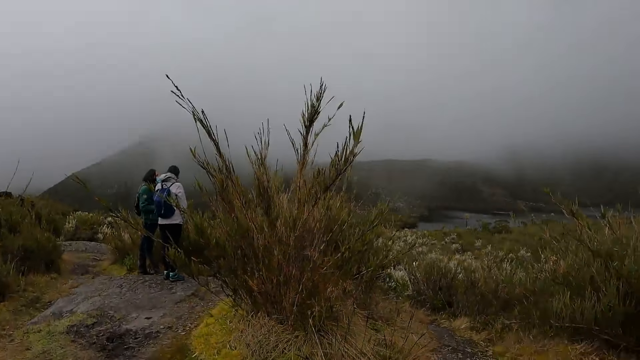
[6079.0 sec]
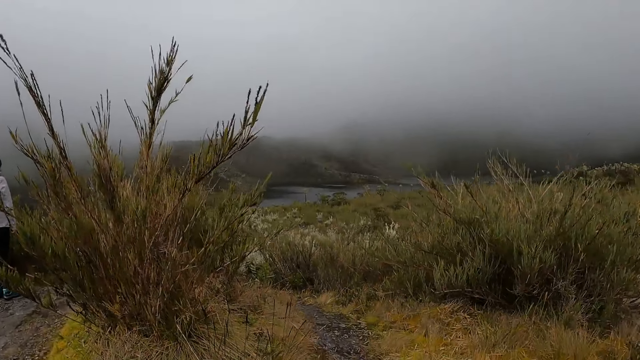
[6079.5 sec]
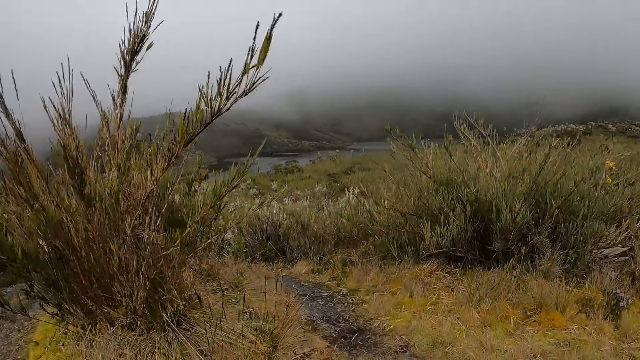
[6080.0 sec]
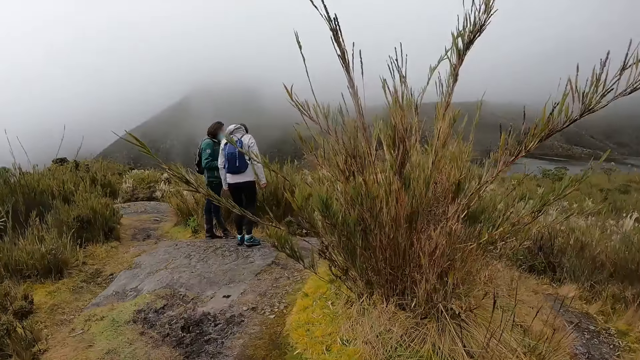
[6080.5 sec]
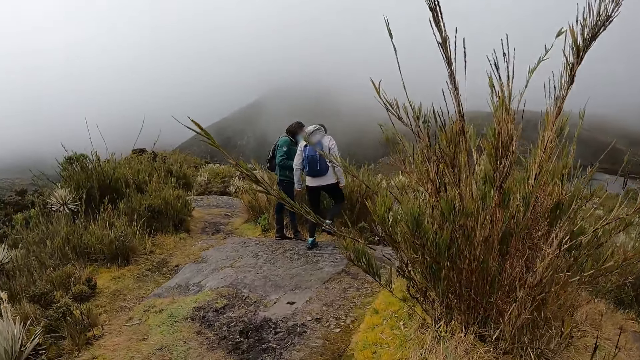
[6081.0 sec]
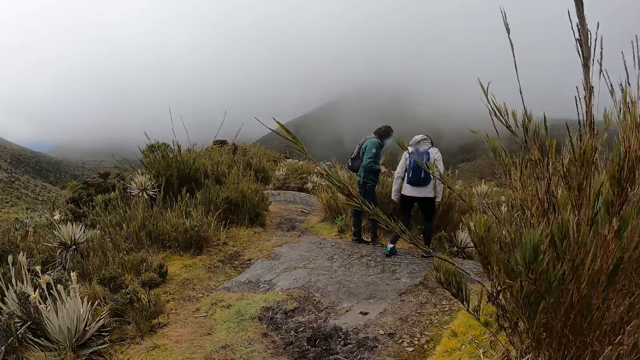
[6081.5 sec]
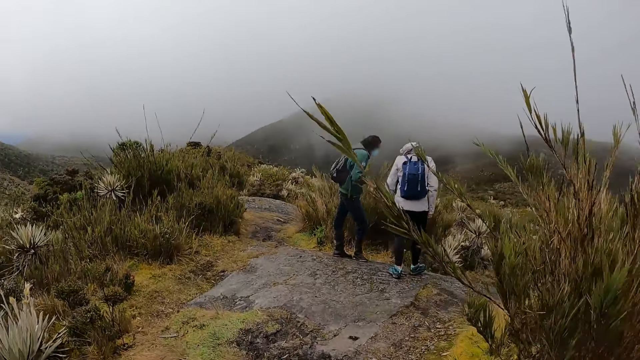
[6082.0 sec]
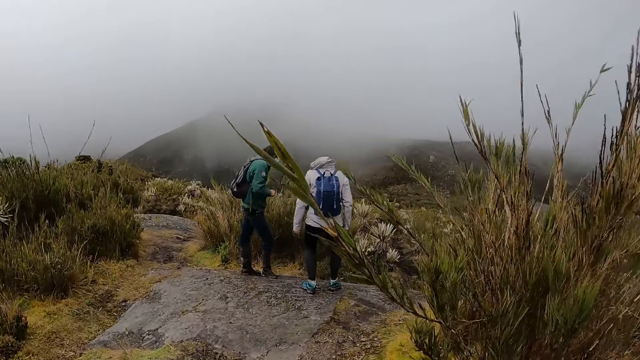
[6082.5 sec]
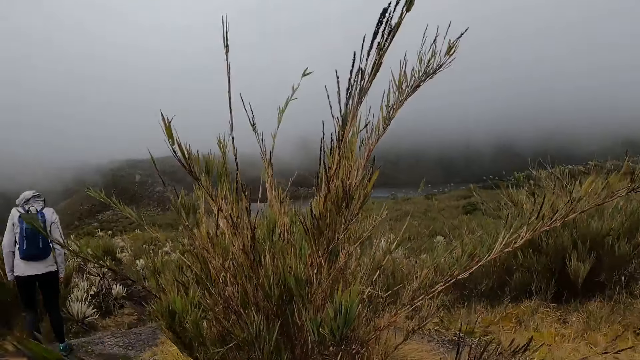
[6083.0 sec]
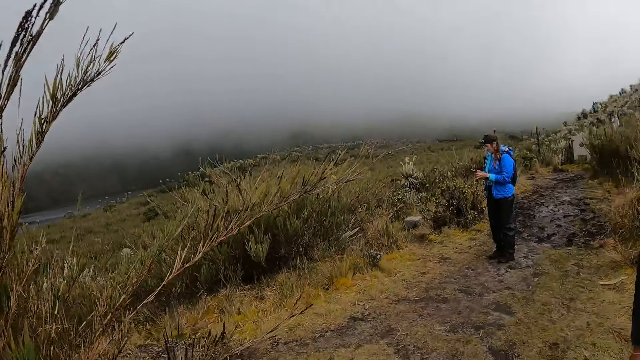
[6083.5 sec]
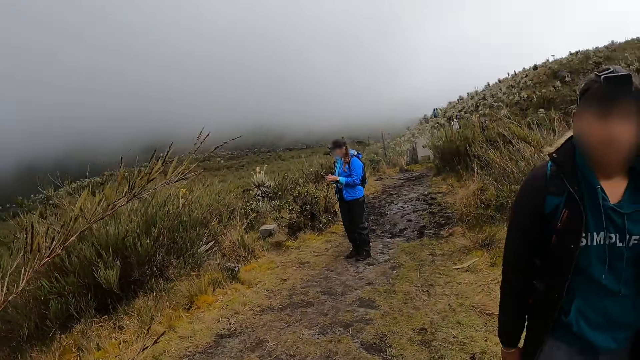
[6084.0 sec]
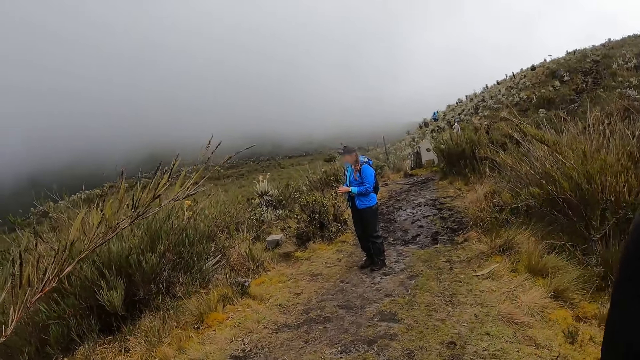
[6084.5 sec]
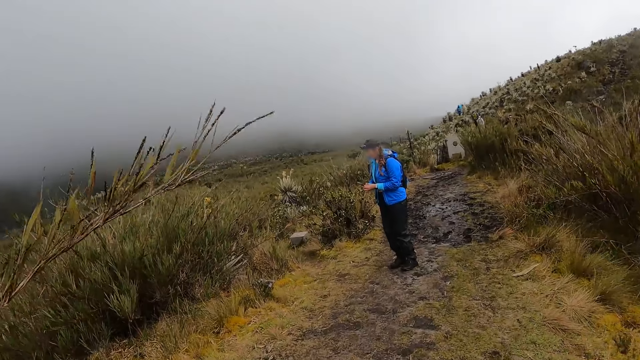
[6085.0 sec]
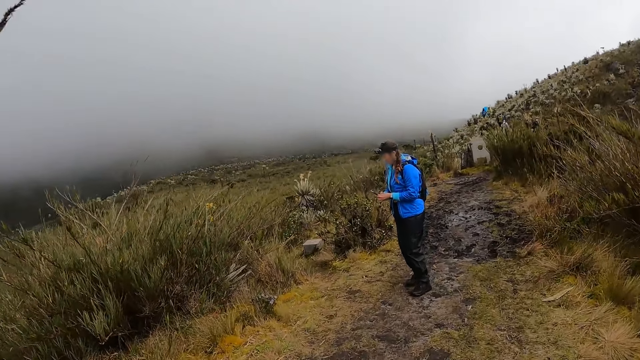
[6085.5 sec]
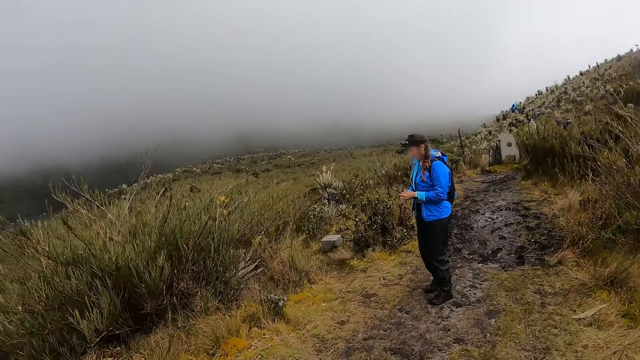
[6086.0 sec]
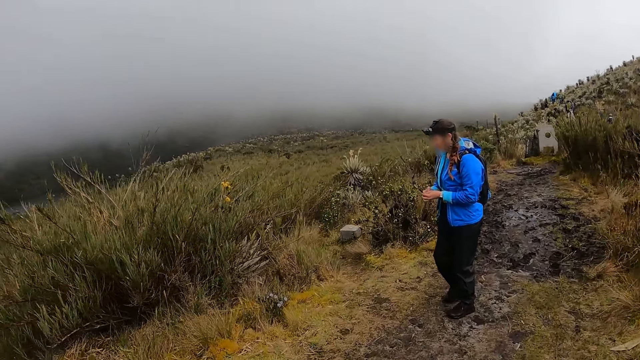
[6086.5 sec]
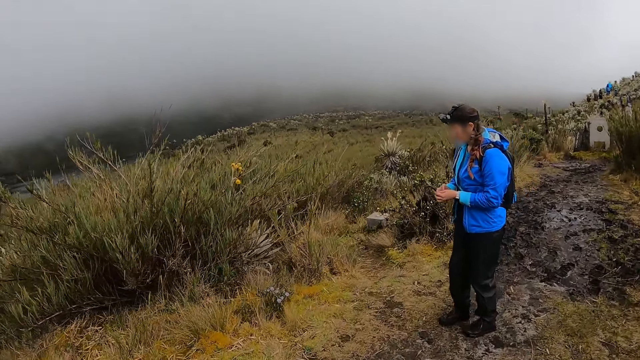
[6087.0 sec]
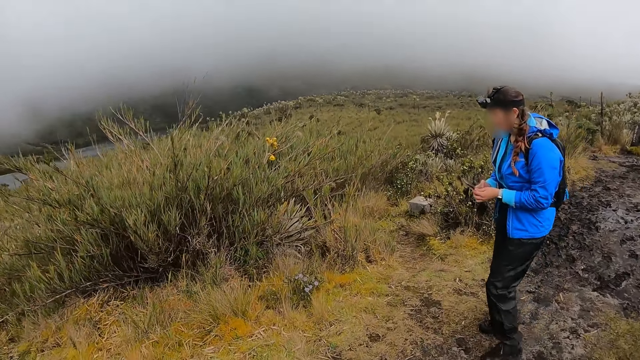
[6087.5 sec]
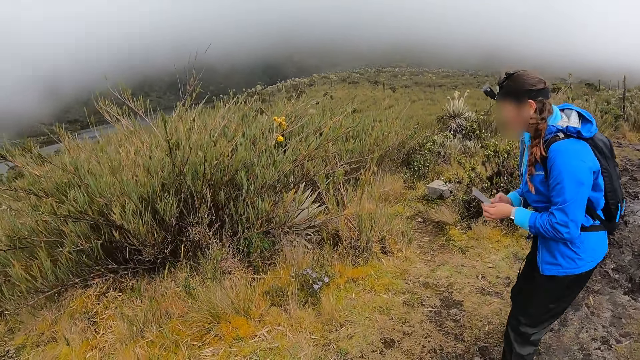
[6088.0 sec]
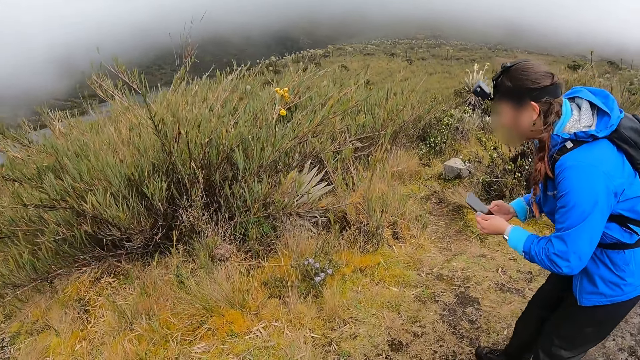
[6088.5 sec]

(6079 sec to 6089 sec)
A woman stomped the ground with her right leg. Another woman operates a phone with both hands. A man walks past the camera wearer. The camera wearer walks towards a woman.

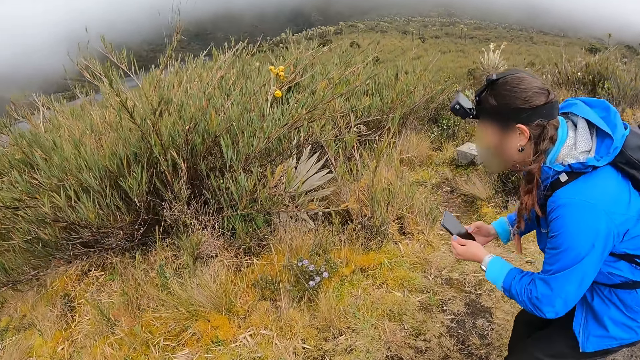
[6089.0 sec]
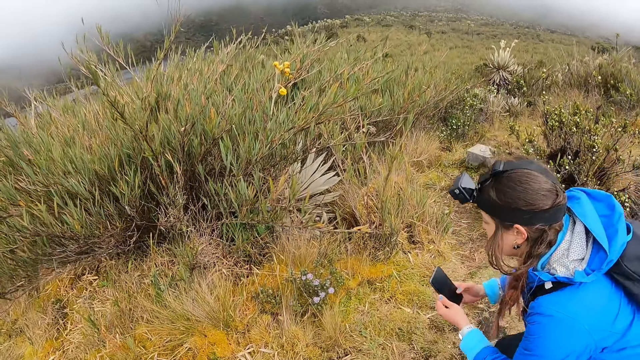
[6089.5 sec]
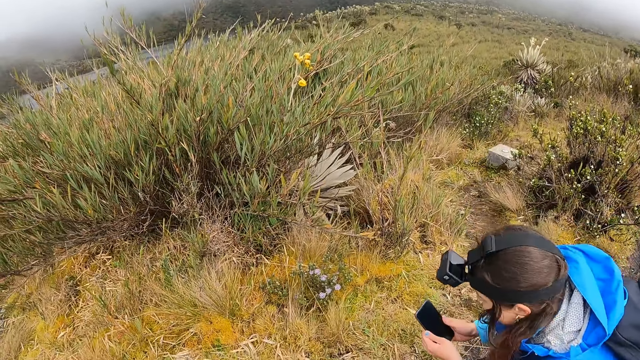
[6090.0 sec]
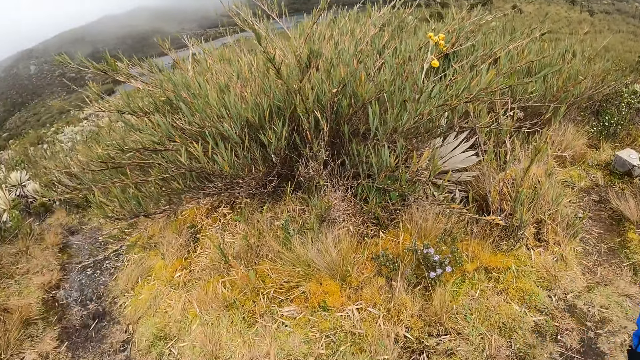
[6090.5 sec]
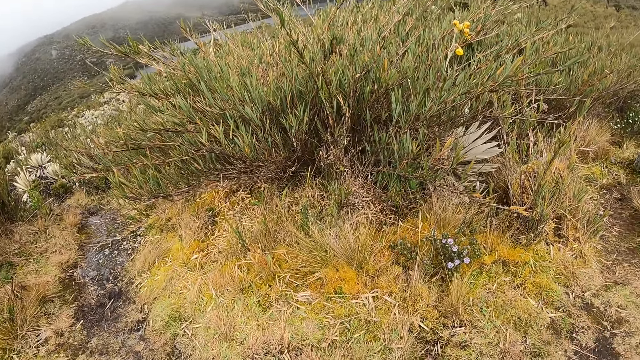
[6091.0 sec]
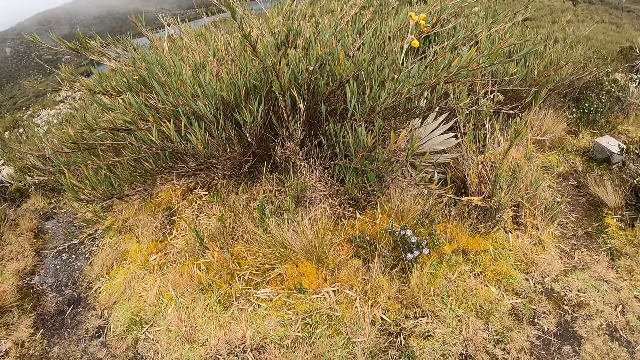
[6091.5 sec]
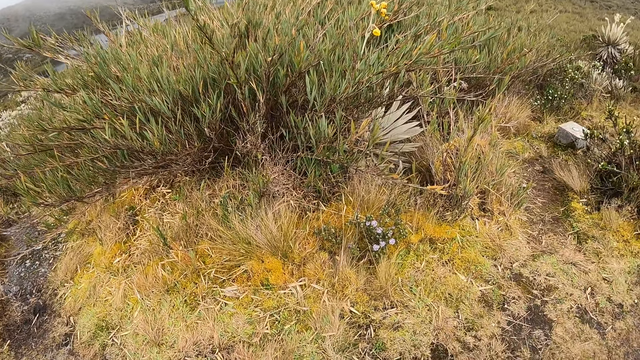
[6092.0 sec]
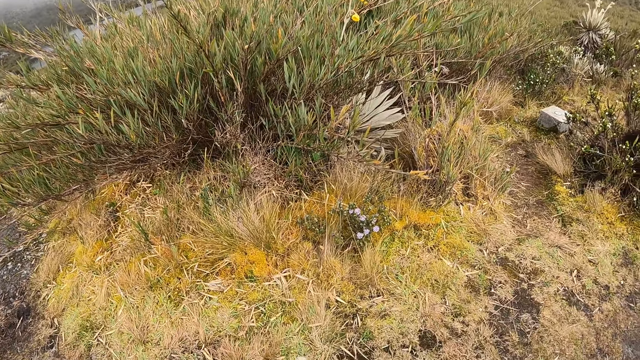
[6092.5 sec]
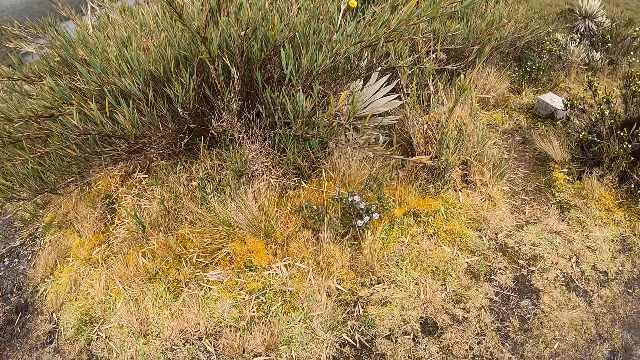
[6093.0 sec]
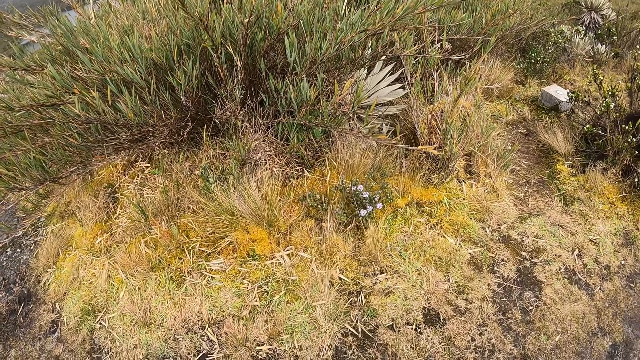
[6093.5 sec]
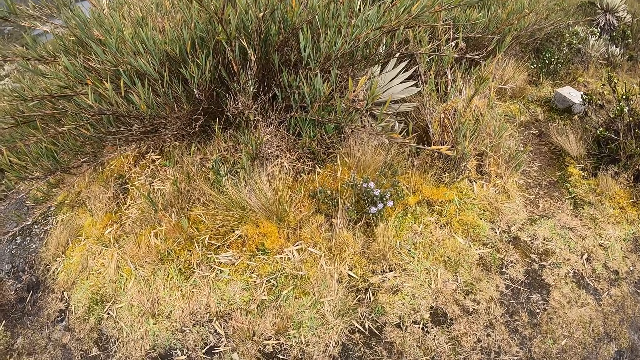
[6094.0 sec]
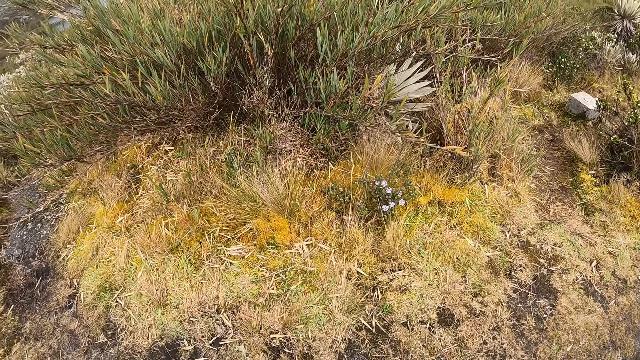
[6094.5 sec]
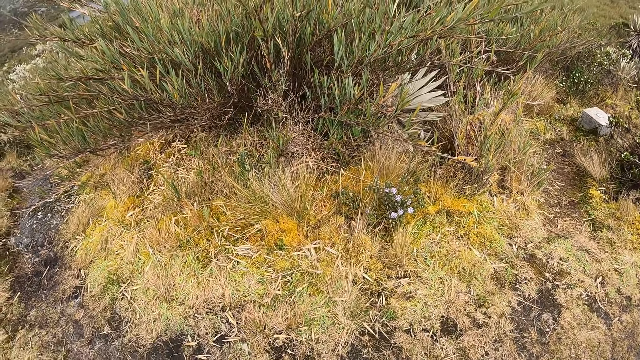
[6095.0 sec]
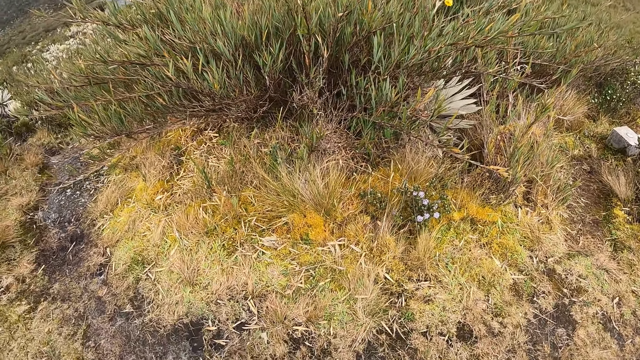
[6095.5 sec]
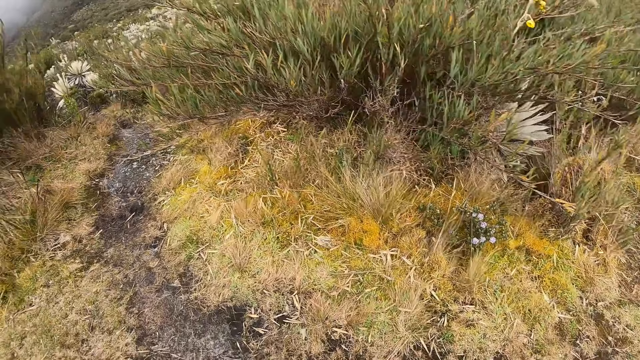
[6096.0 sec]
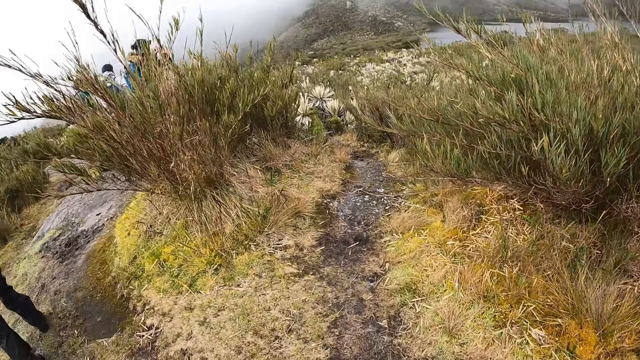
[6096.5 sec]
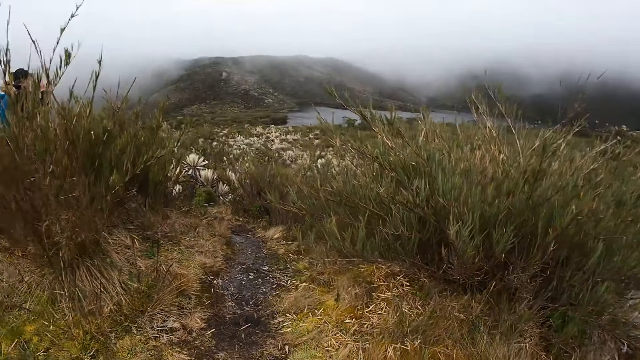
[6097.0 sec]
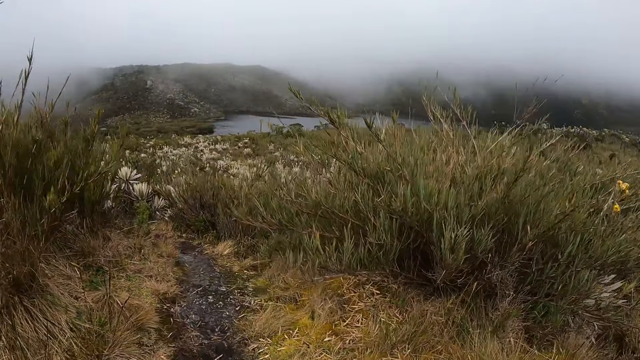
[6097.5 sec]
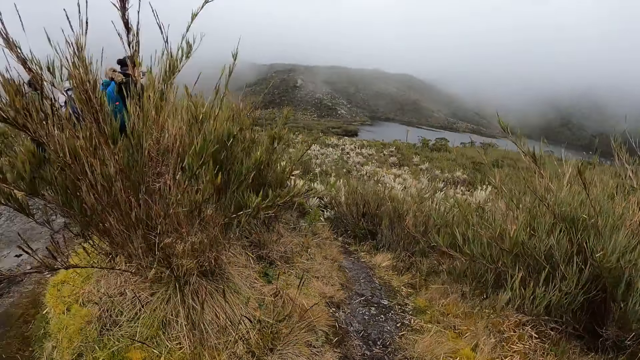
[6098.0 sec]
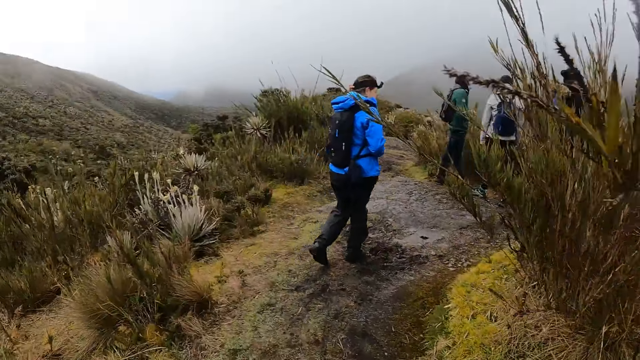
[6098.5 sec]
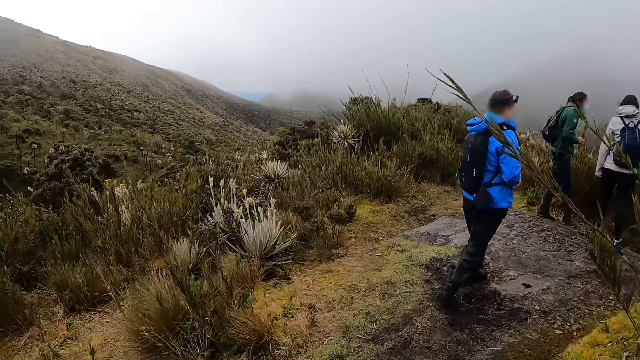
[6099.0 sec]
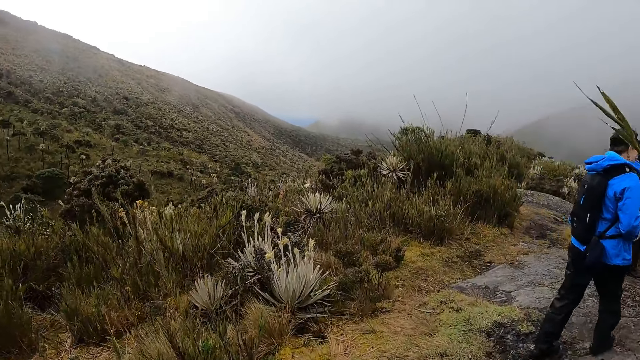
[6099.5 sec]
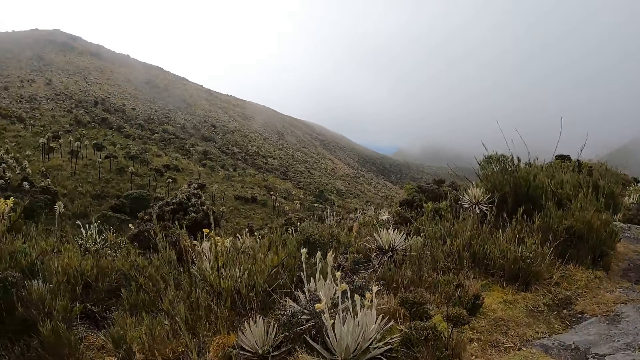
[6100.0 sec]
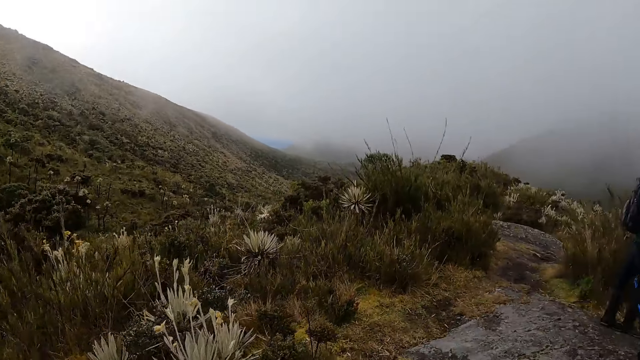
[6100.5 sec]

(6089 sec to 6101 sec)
The camera wearer looks at the plant. They walk on the pathway.
